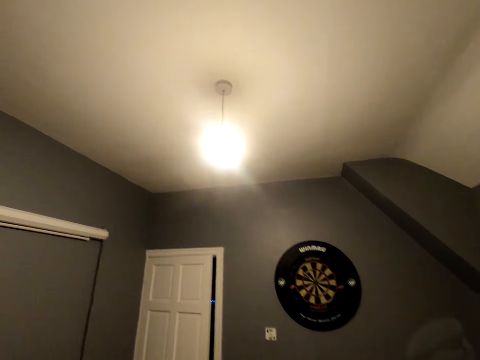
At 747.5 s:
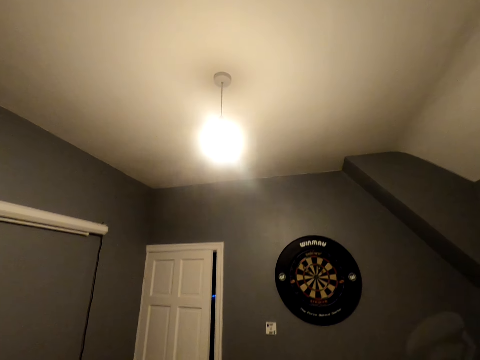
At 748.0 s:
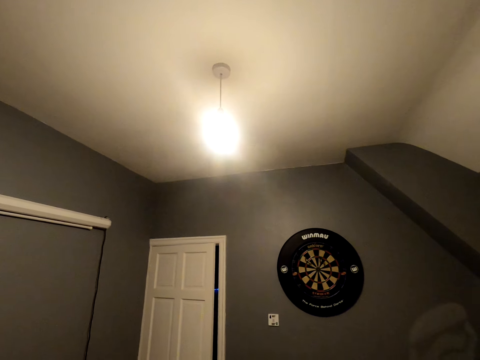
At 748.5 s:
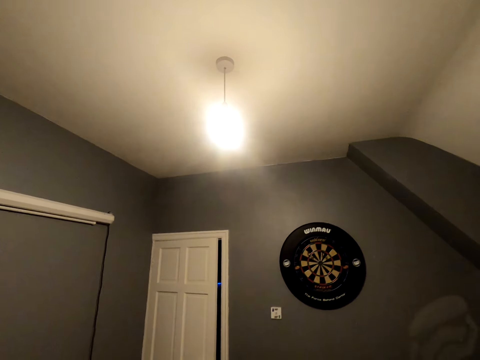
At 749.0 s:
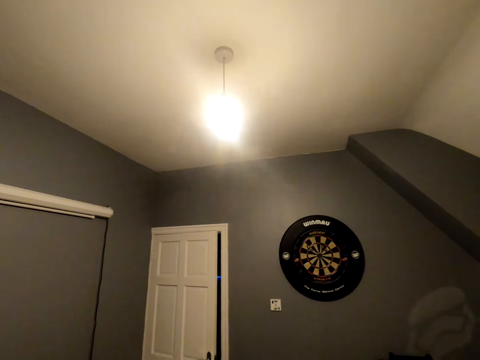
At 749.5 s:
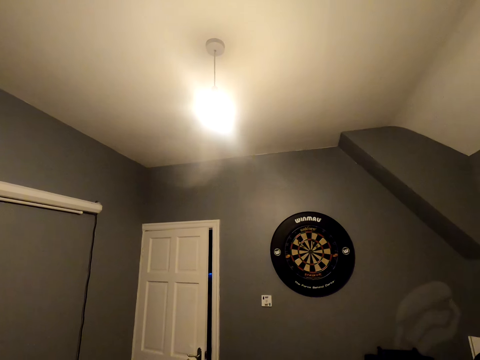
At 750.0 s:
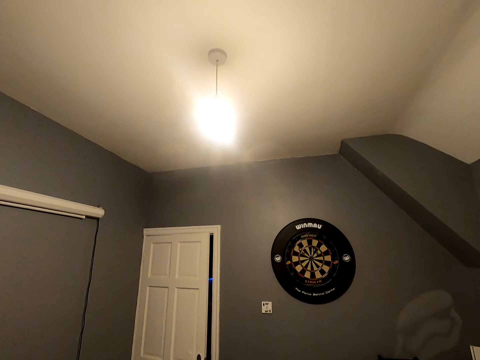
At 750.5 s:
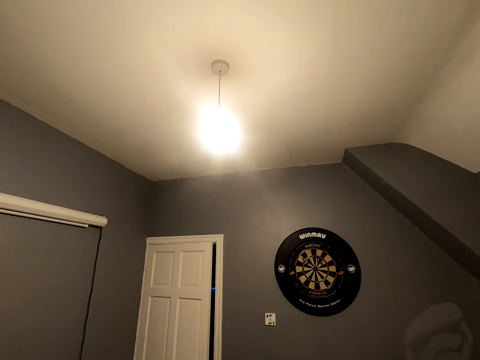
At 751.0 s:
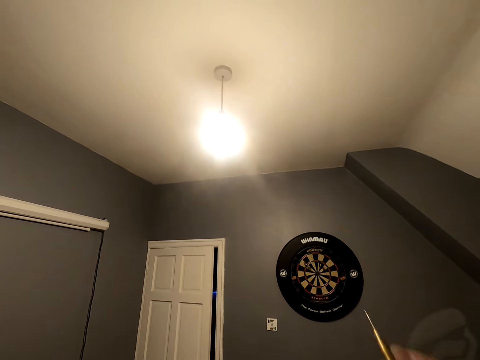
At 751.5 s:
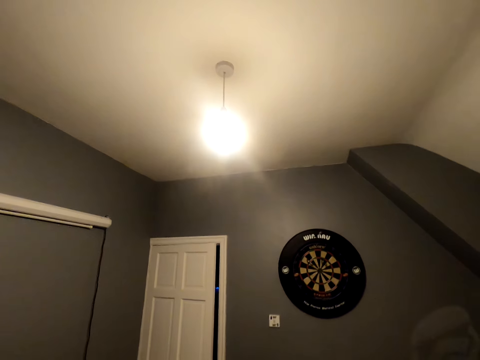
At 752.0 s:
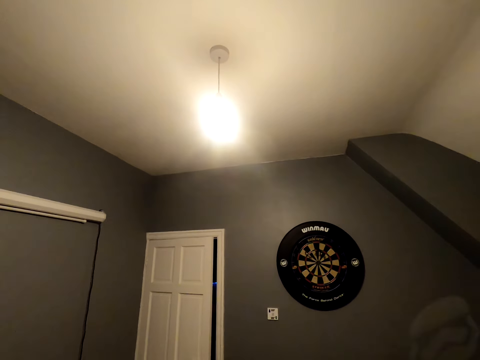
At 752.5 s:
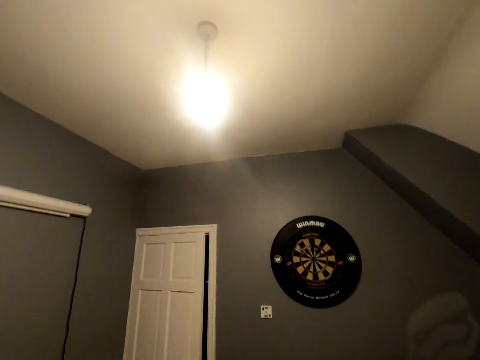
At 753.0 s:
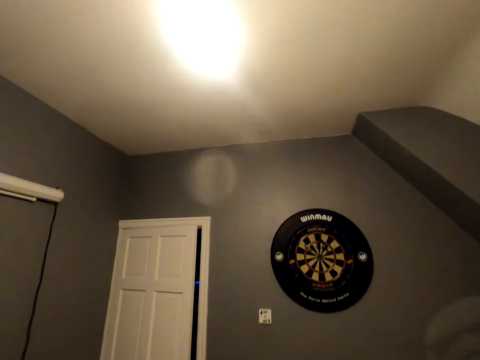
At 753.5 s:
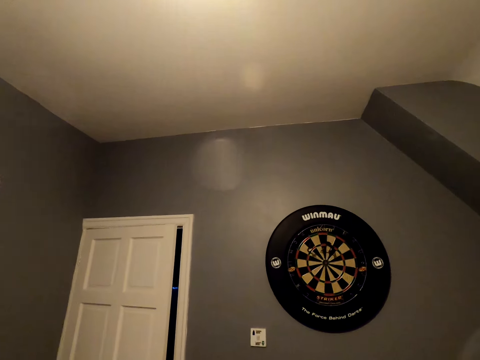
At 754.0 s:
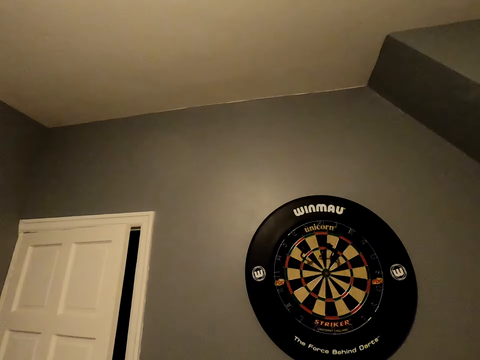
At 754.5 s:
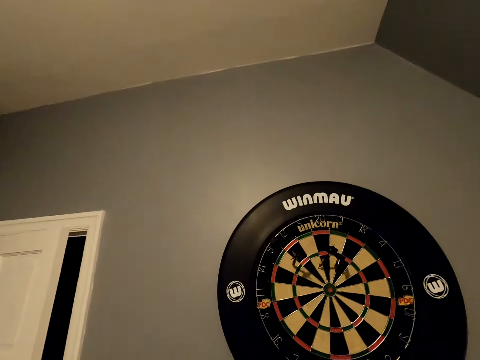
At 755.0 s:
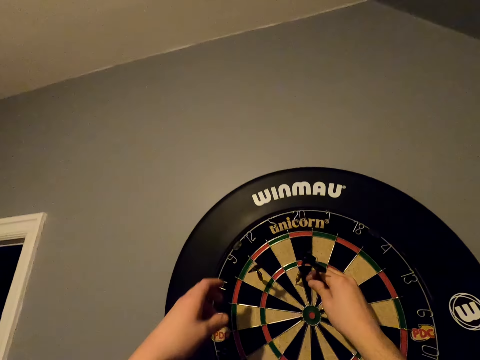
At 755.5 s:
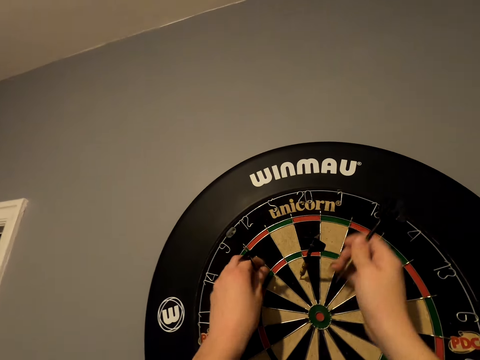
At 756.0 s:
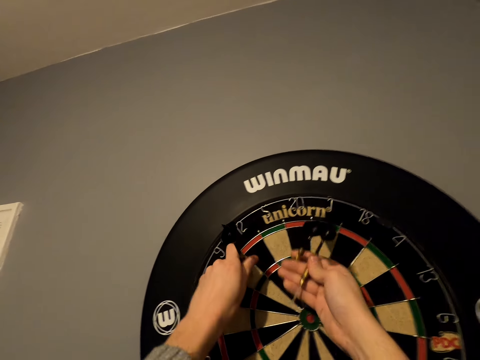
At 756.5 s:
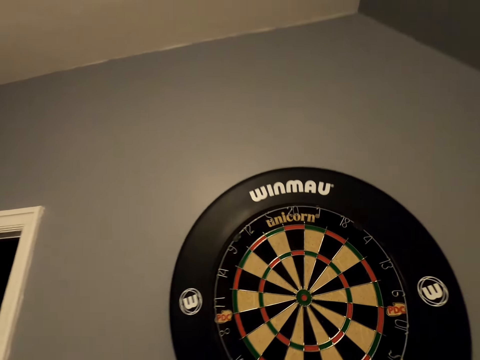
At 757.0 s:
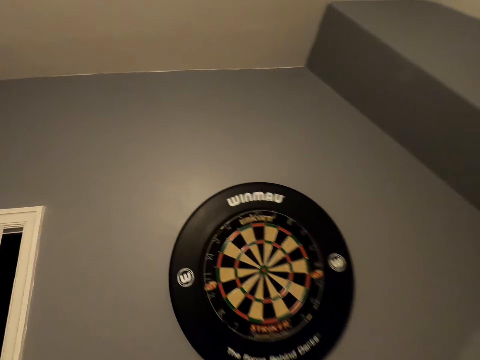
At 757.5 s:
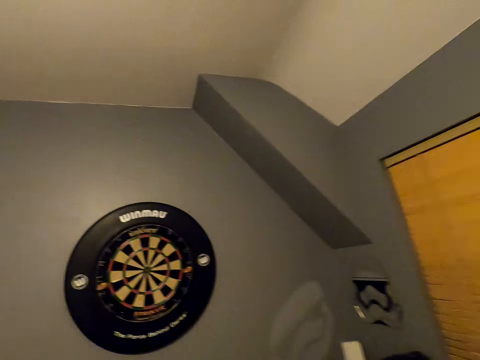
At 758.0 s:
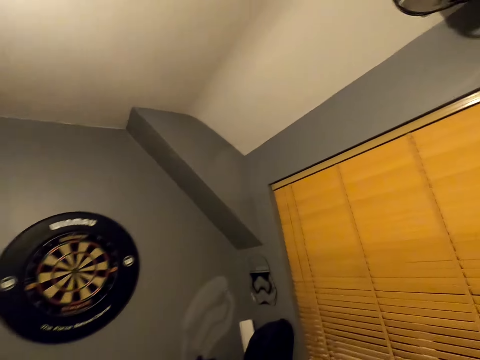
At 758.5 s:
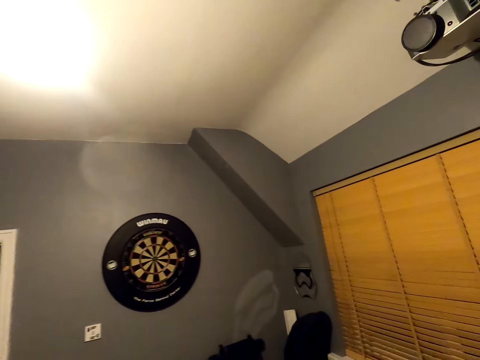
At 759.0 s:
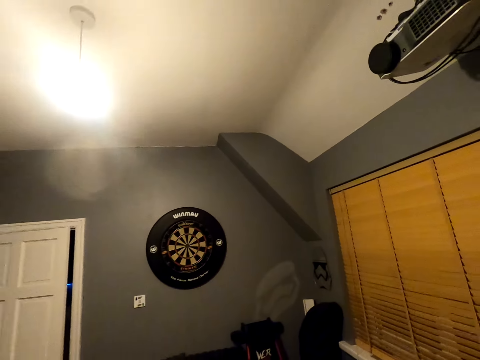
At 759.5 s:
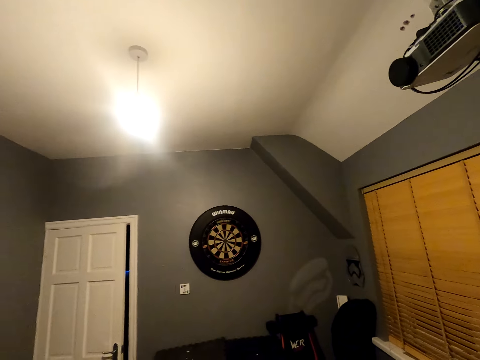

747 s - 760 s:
The camera wearer positions the dart and throws the dart. They position the dart and throw the dart. They walk close to the dart board. They pick the soft tip darts from the dart board. They walk in the room. They move back.

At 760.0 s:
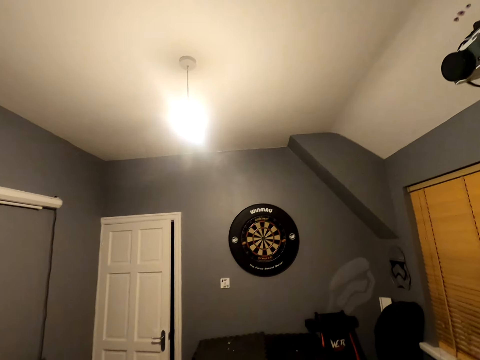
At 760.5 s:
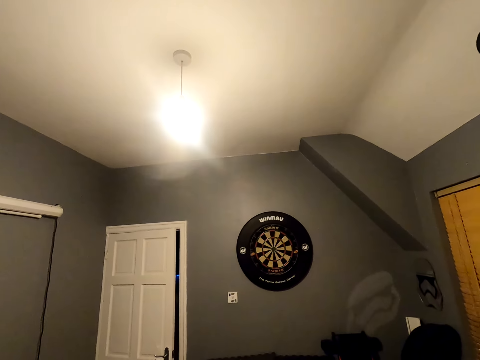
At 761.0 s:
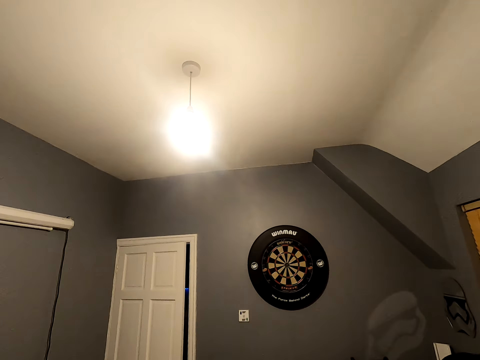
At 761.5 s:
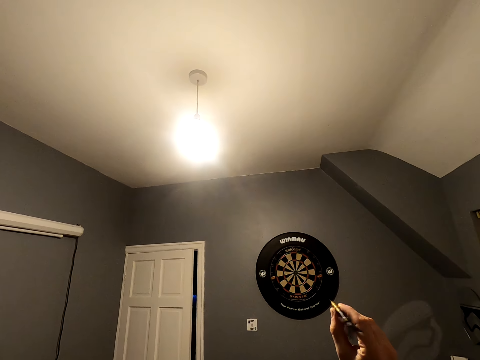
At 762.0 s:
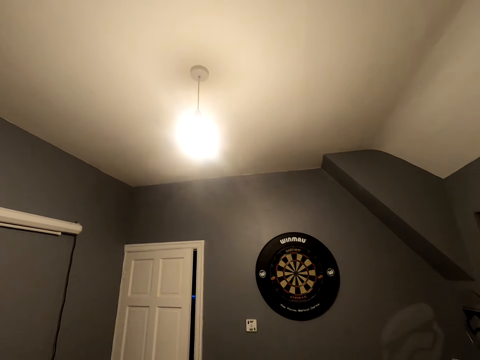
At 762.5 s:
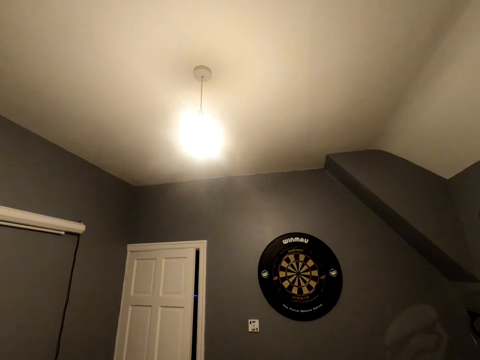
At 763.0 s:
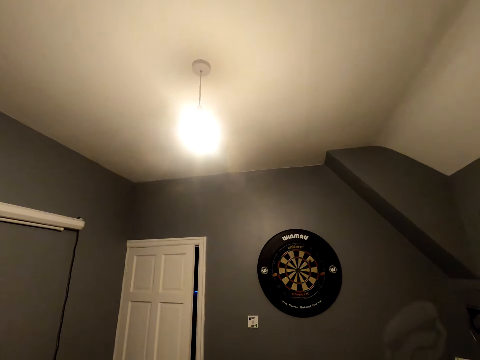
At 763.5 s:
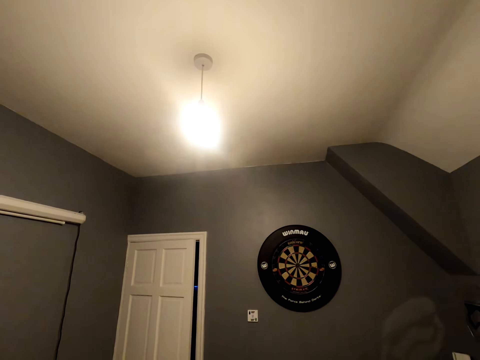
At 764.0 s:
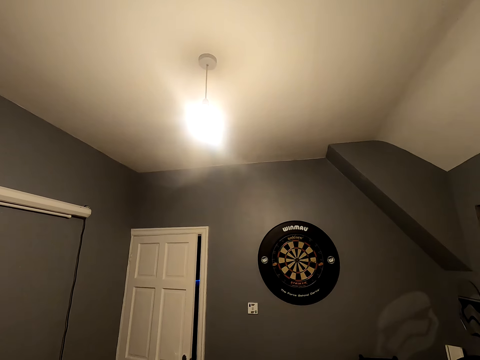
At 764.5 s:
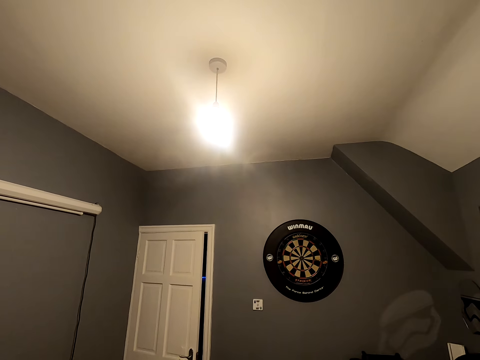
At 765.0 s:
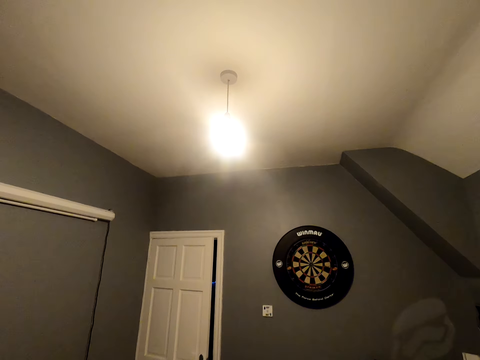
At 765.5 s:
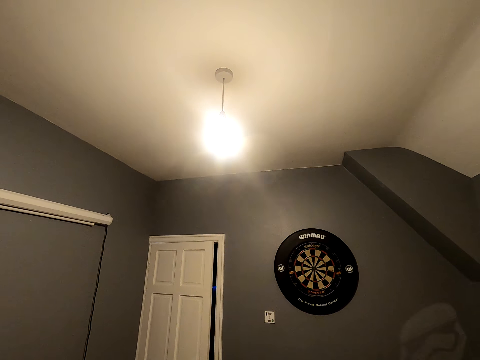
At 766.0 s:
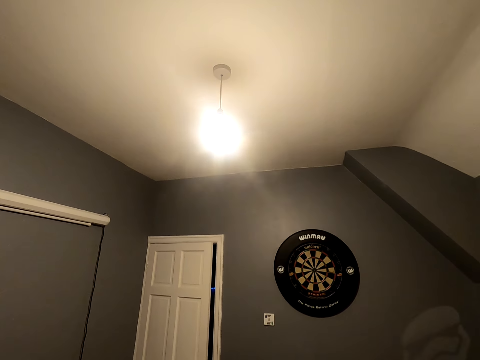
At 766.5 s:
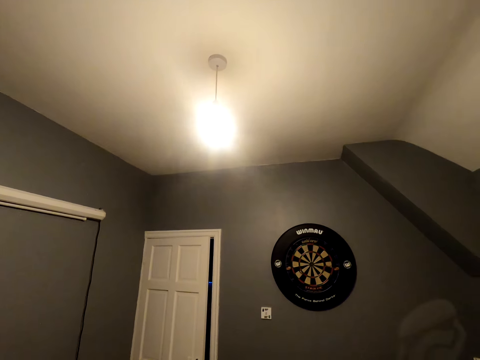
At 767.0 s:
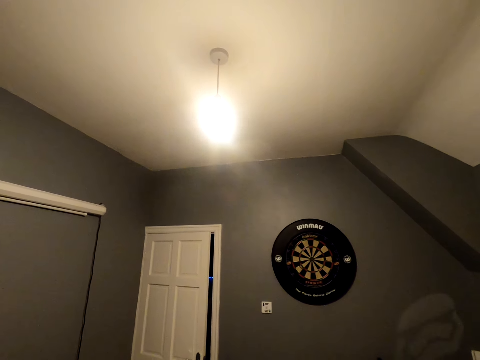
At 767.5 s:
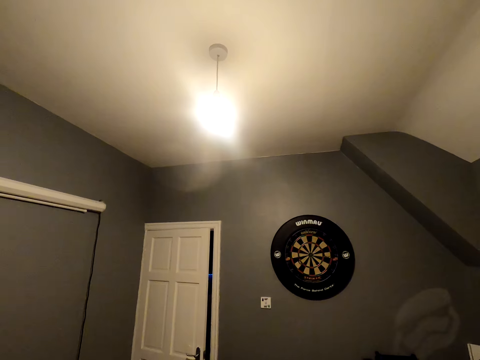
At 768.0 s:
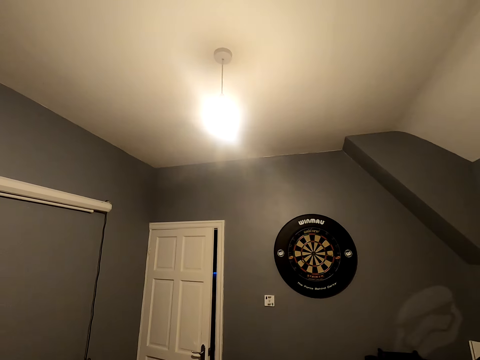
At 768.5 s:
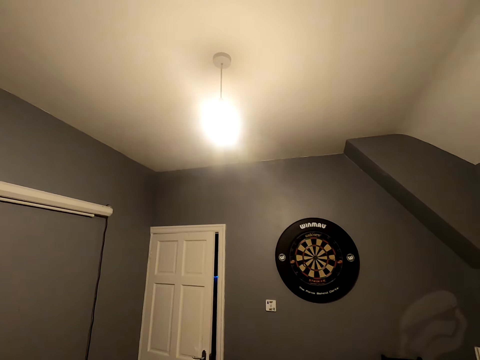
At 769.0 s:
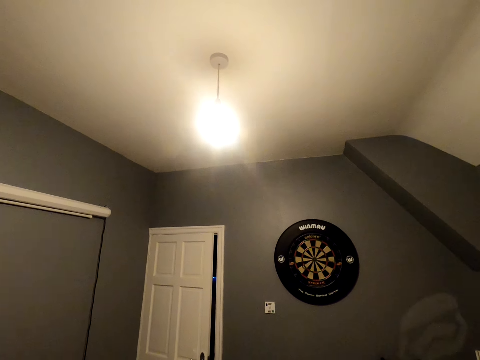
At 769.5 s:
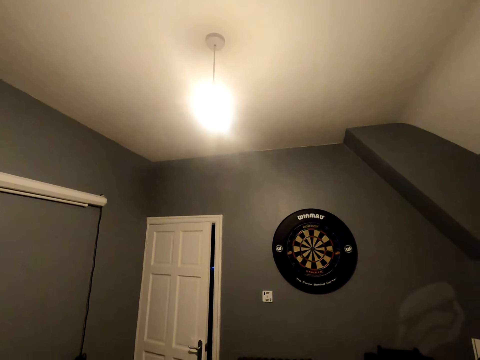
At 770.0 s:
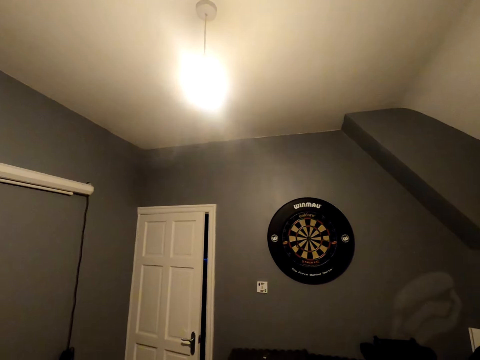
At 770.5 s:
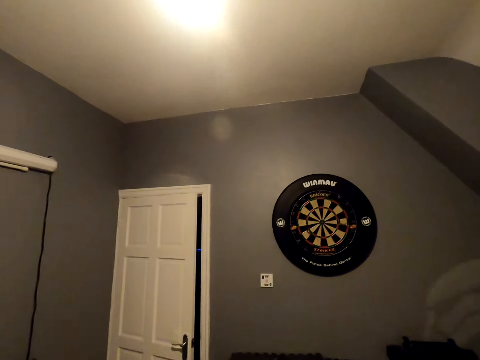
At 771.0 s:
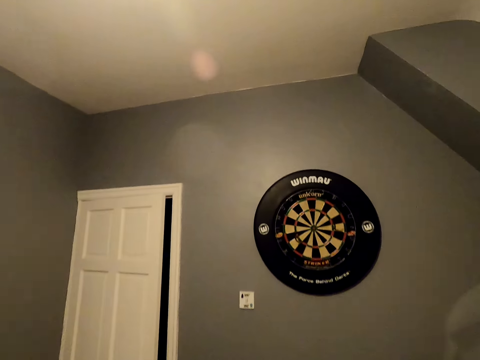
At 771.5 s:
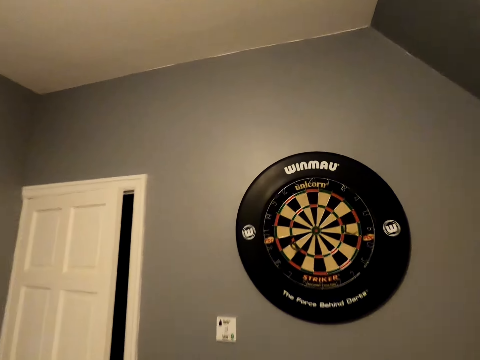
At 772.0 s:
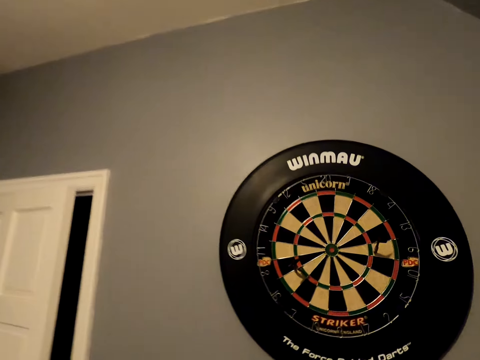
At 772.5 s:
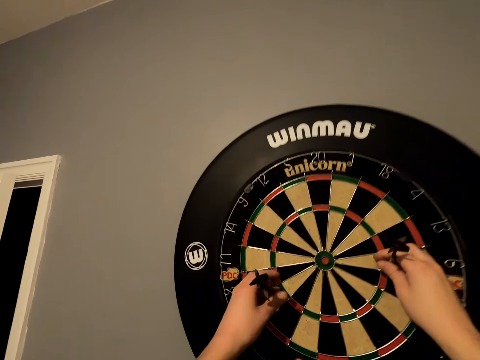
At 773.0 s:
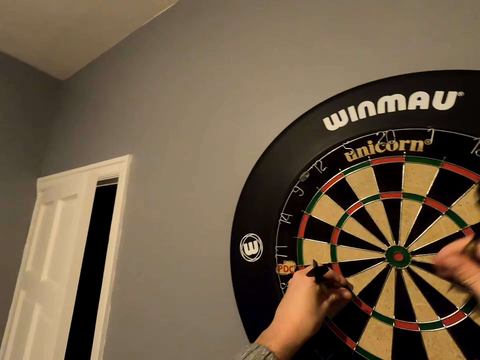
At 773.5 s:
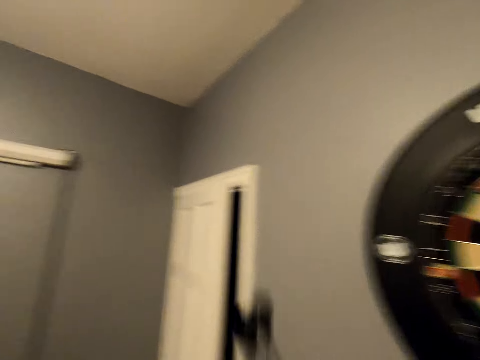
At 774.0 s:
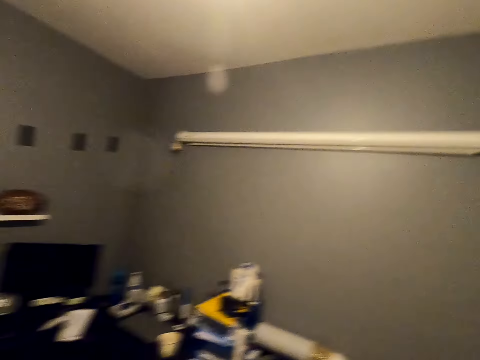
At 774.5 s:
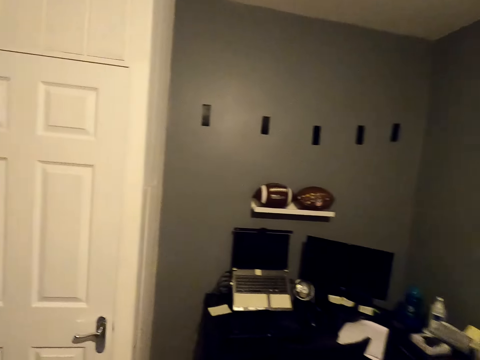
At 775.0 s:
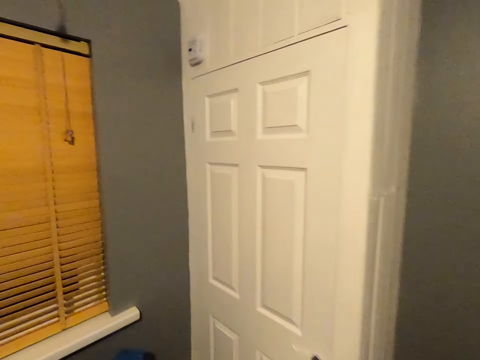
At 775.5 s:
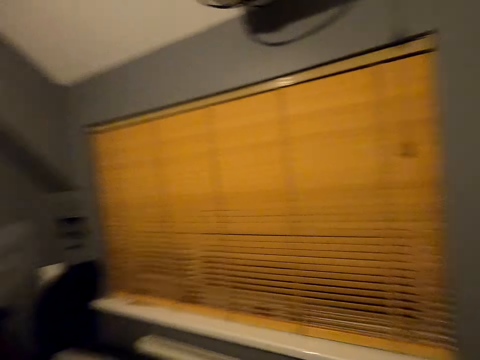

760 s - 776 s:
The camera wearer looks at the dart board. They position the dart and throw the soft tip dart. They position the dart and throw the dart. They position the dart and throw the dart. They move close to the dart board. They pick the soft tip darts from the dart board. They walk in the room. They turn around.
